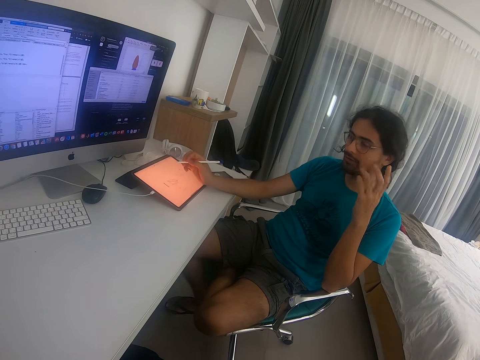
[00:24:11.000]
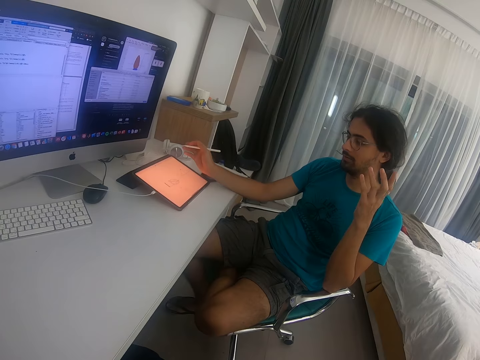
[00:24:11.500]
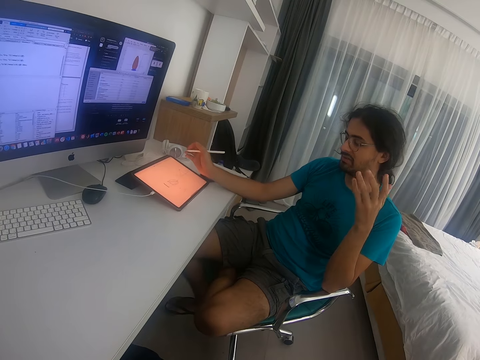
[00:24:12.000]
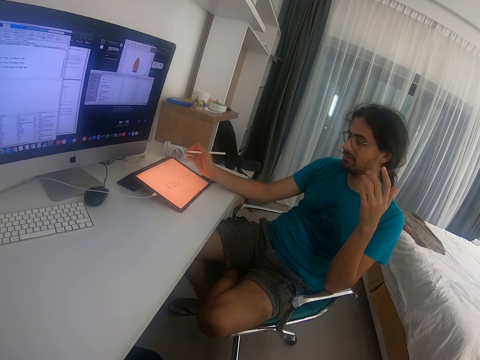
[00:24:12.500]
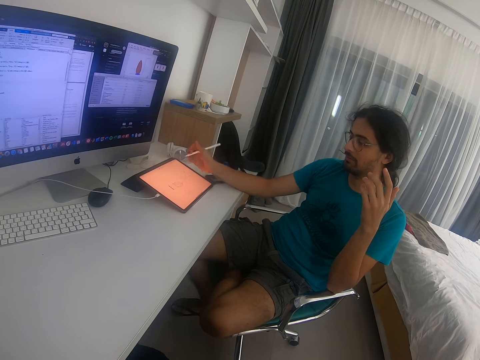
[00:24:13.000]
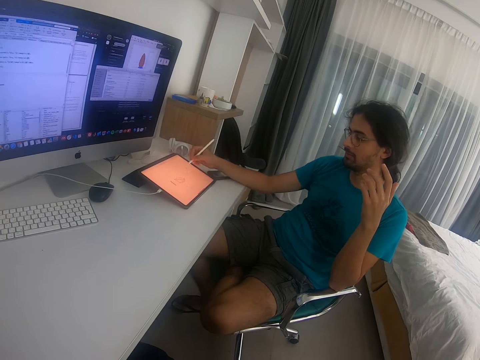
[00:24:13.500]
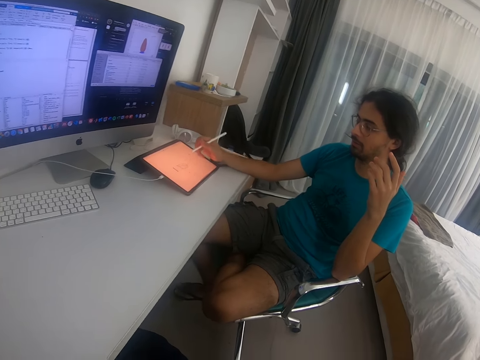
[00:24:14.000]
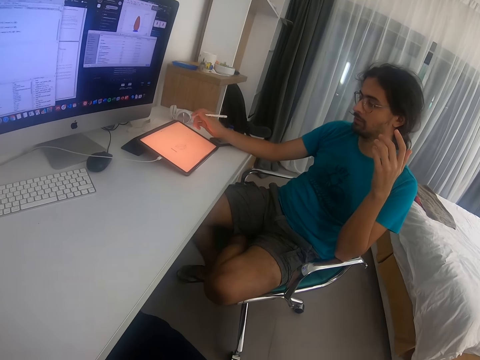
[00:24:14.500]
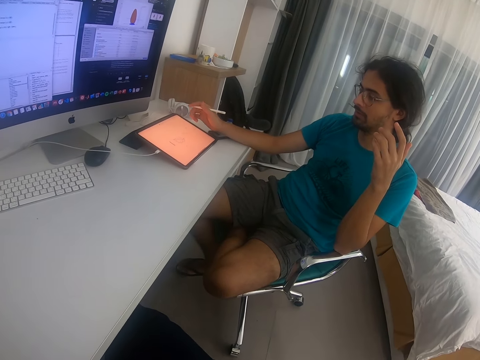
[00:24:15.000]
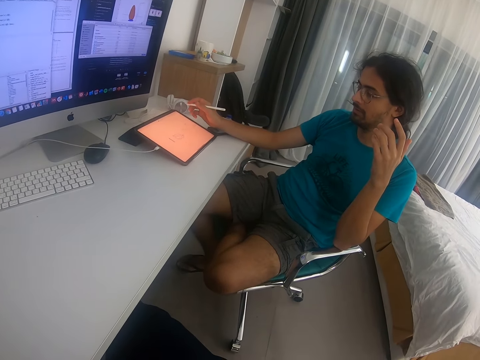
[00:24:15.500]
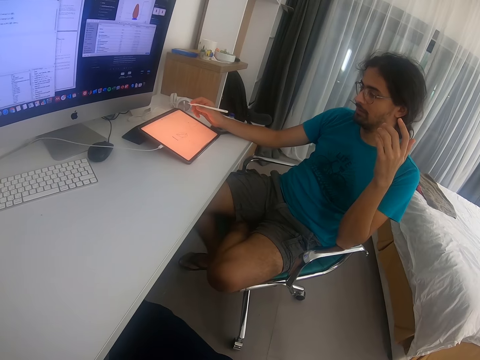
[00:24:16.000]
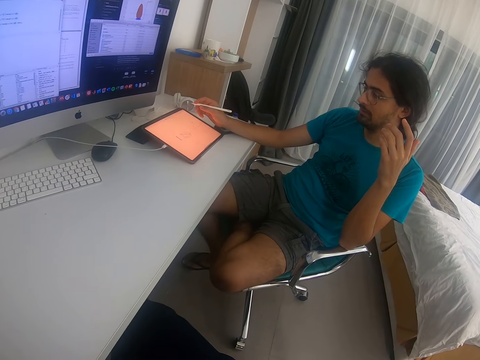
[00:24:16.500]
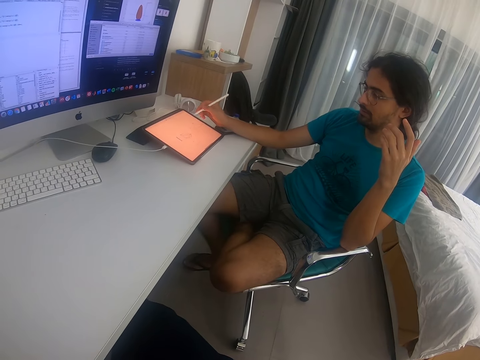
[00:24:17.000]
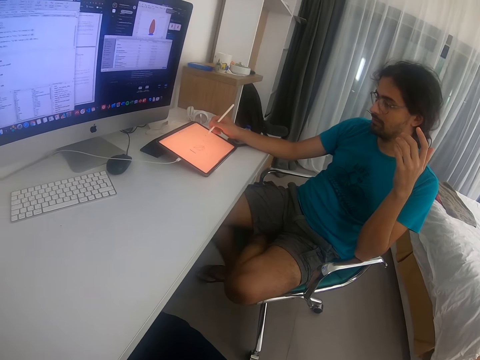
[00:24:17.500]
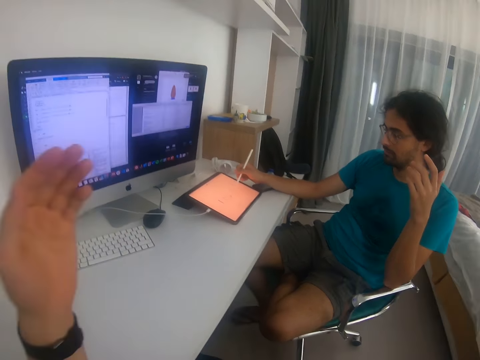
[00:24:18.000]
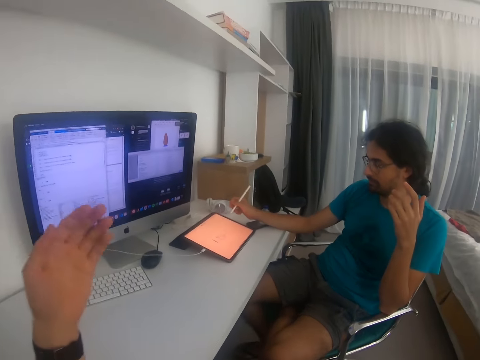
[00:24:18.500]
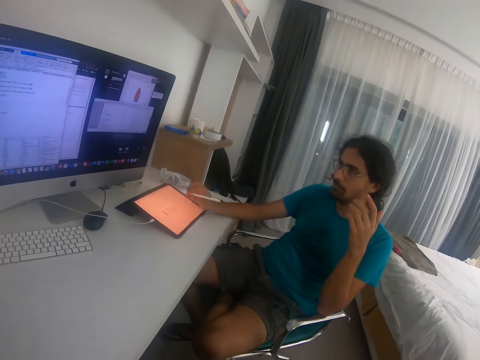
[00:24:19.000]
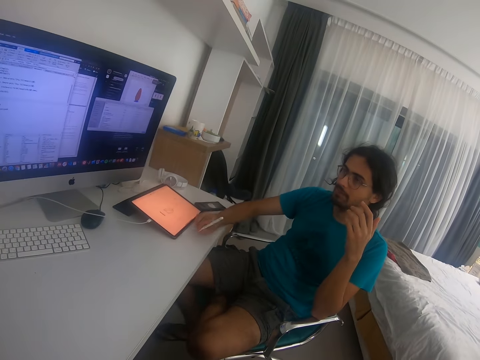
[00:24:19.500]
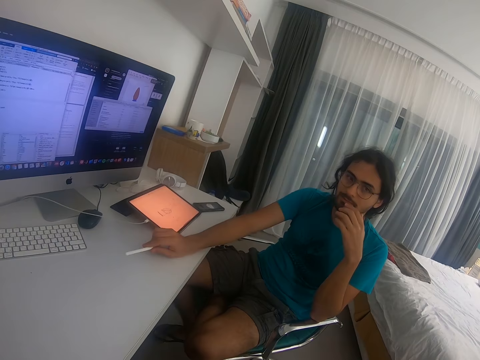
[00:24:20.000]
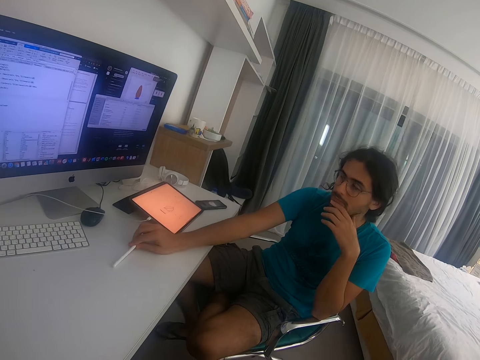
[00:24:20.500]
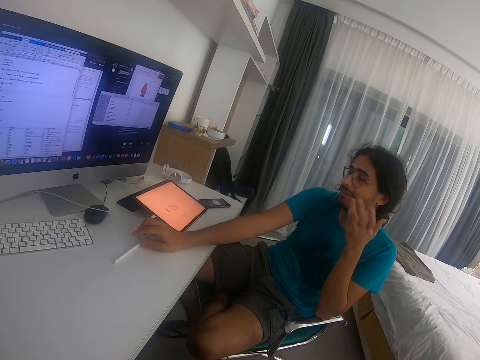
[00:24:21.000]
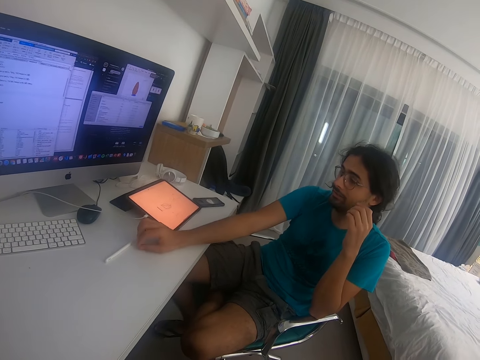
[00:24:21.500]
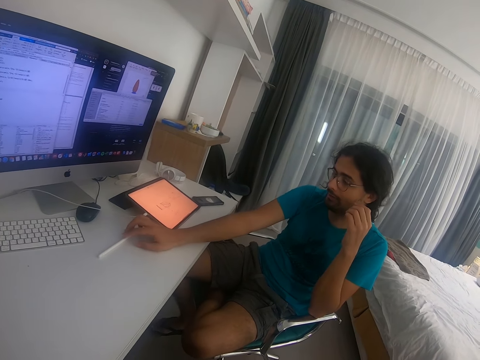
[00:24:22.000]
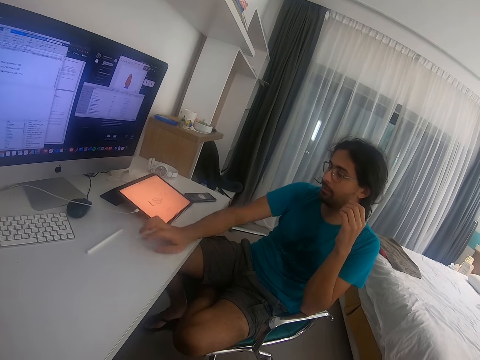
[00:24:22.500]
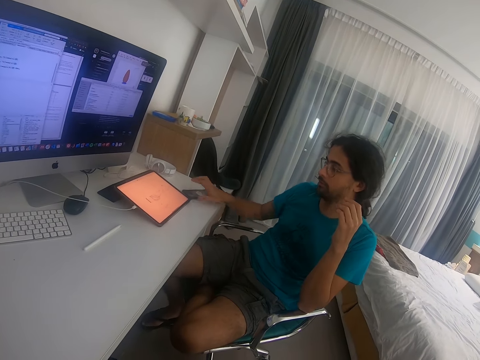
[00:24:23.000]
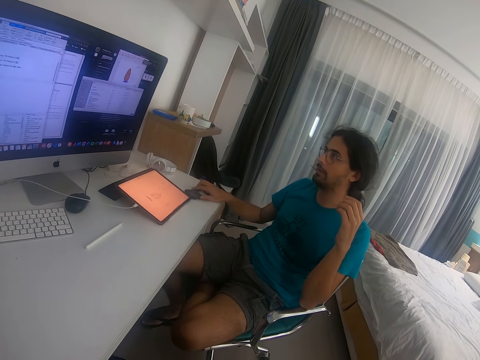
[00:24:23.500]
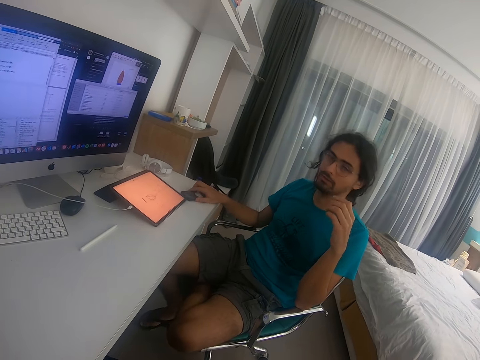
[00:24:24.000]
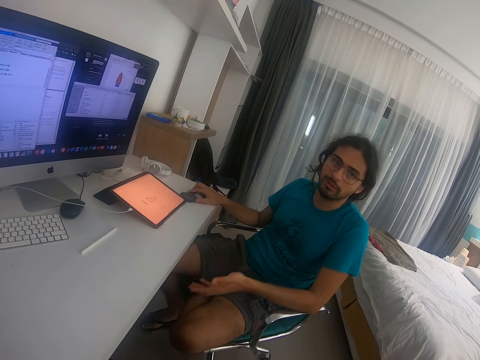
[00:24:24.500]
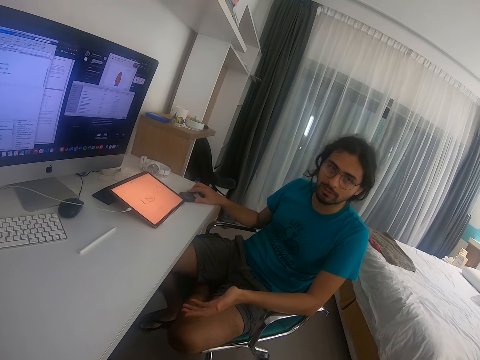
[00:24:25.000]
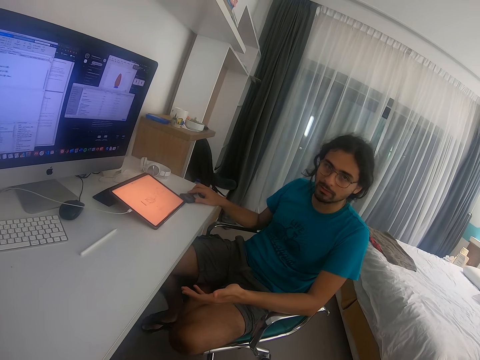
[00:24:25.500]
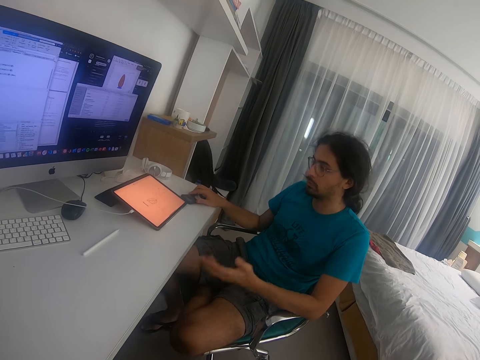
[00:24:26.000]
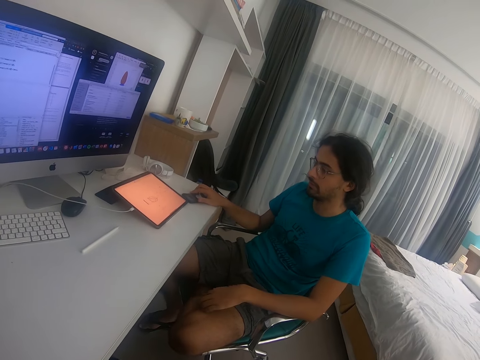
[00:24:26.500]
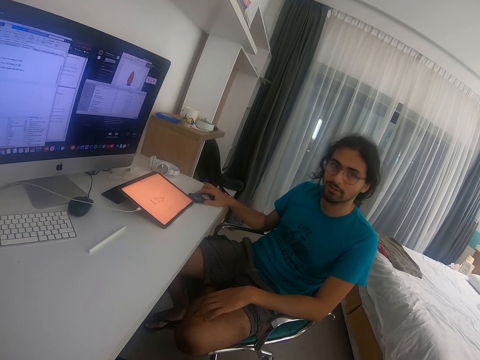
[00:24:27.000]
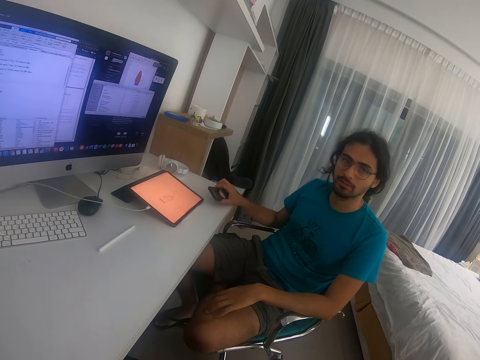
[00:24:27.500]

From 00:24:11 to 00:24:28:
A man writes in the tablet. The man operates the tablet. The man converses with the camera wearer. The man looks at the tablet. The camera wearer converses with the man. The man places the stylus pen on the table. The camera wearer converses with the man. The man converses with the camera wearer. The man holds a phone. The camera wearer converses with the man.

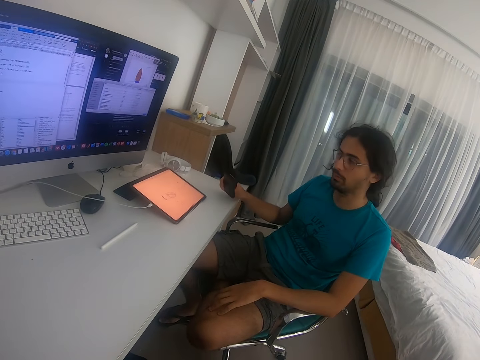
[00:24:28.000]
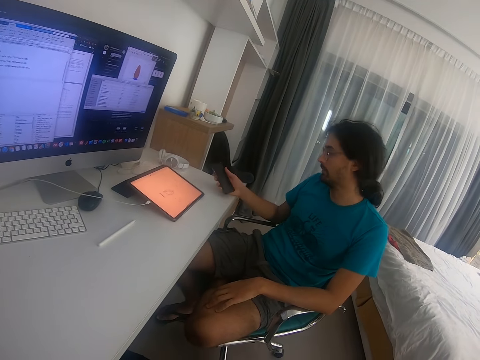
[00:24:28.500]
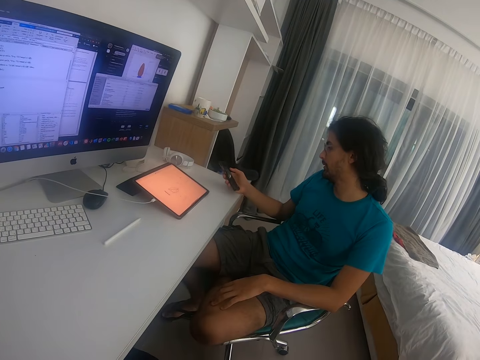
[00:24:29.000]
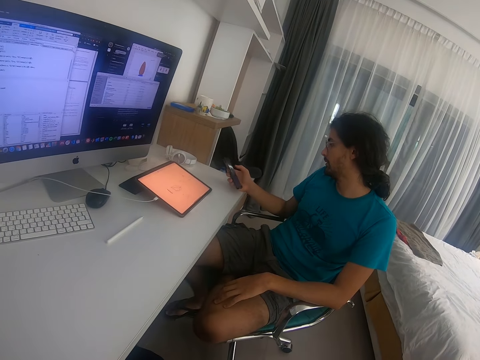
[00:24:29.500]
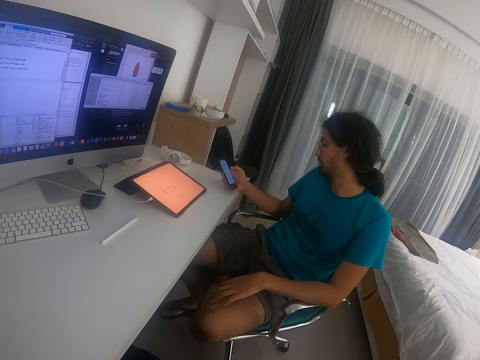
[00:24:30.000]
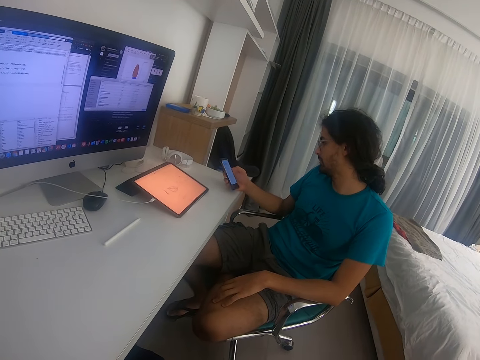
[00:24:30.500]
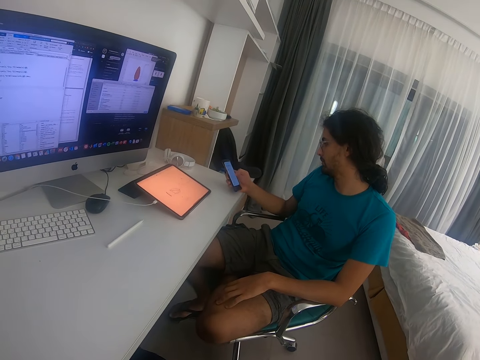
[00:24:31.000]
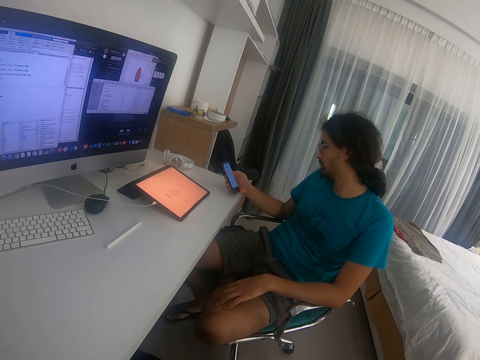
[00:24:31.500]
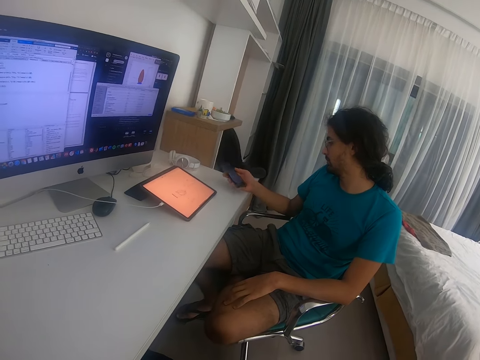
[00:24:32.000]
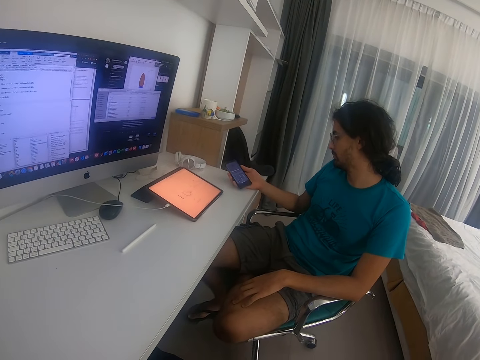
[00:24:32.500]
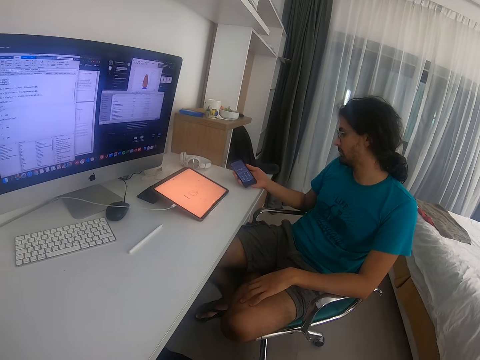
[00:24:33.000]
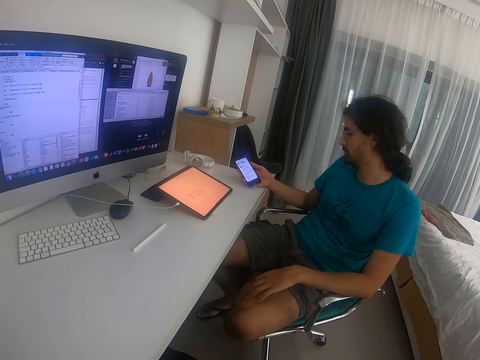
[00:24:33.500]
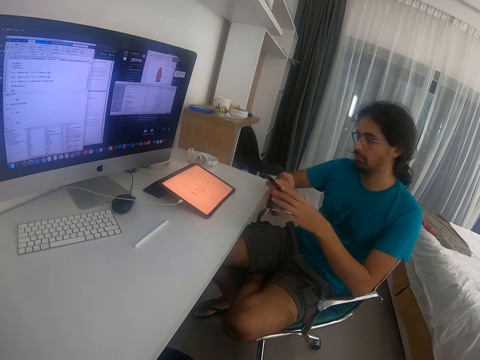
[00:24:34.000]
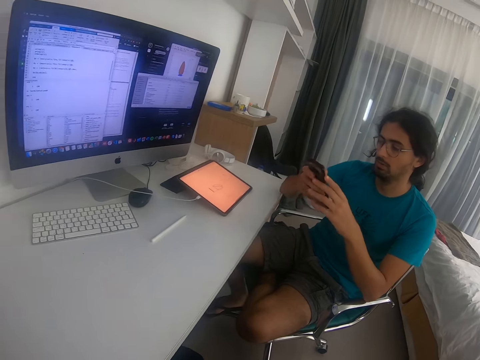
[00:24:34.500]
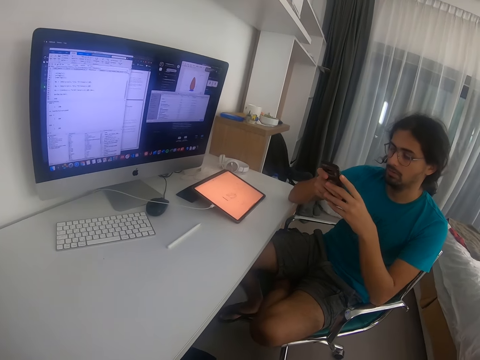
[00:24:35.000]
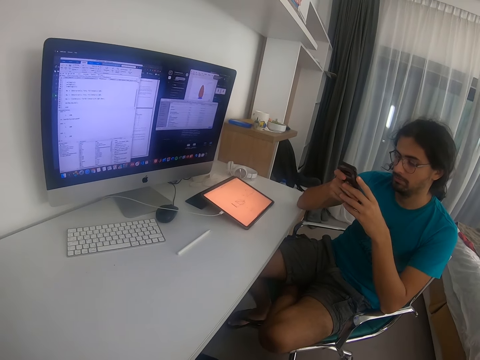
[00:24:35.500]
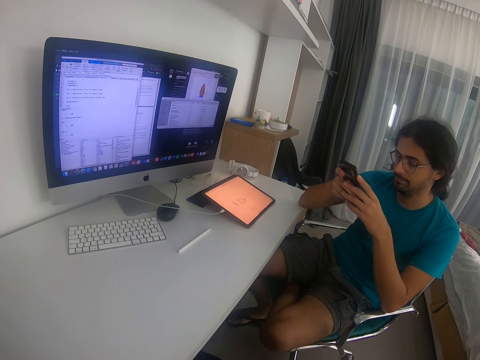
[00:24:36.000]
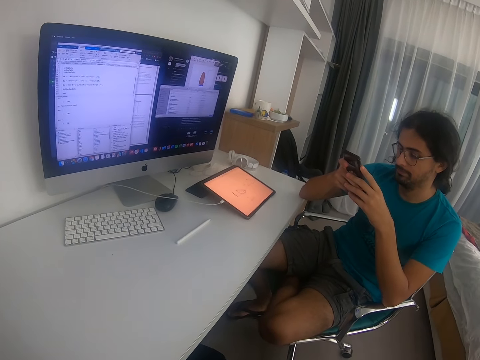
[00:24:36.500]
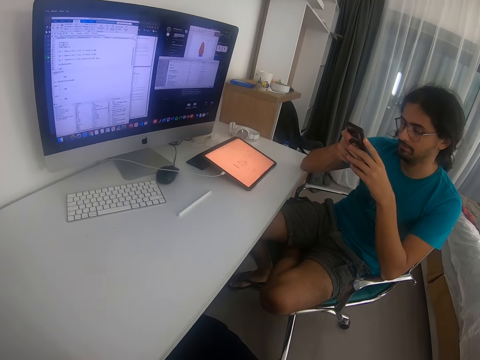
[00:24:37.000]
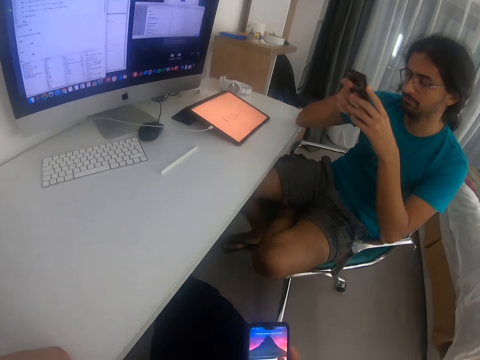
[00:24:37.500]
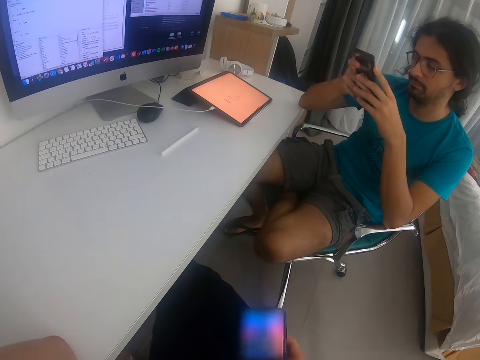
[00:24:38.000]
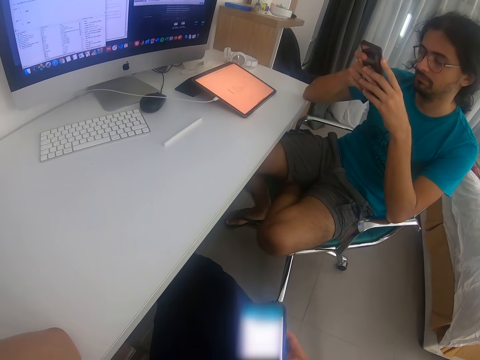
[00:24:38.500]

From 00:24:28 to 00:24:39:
A man picks up his phone. The man uses his phone. The camera wearer looks around the house. The man uses the phone. The camera wearer uses his phone.
